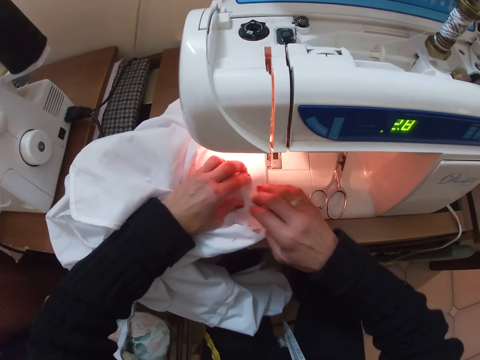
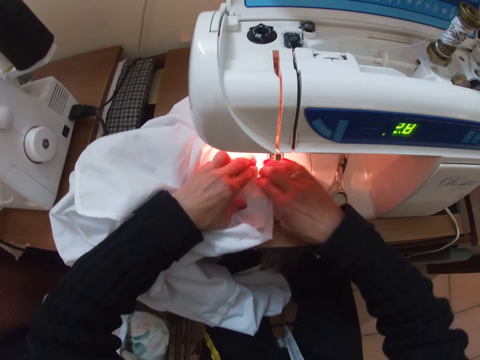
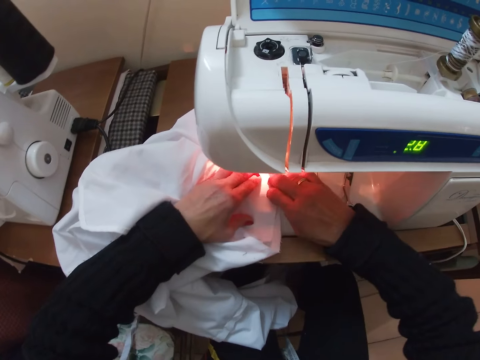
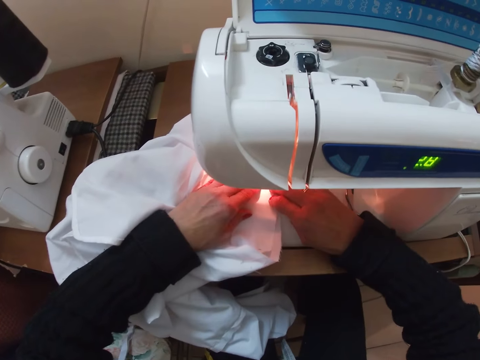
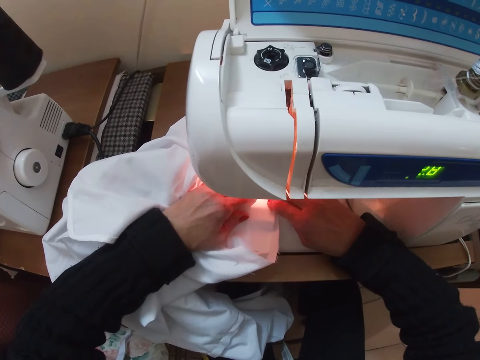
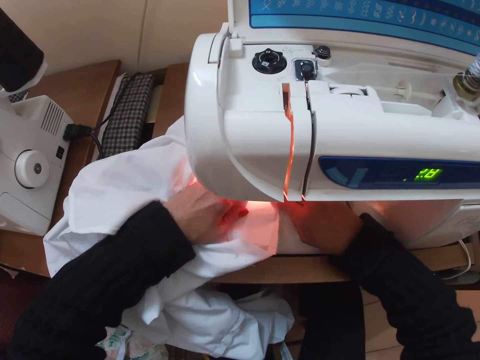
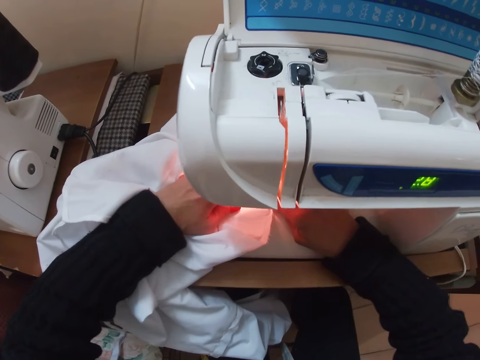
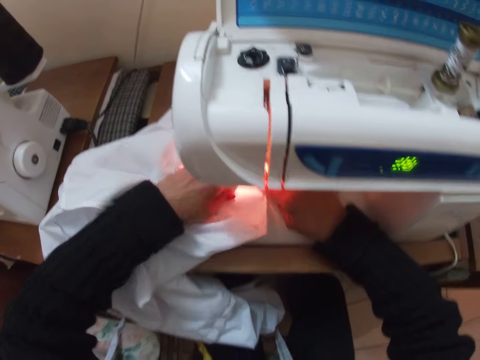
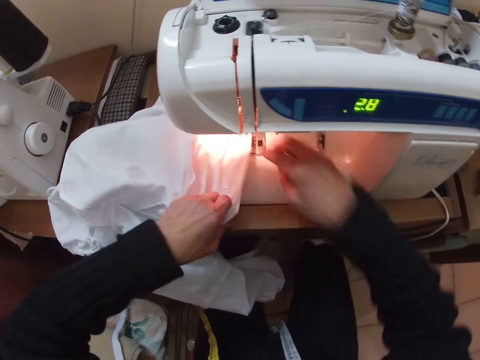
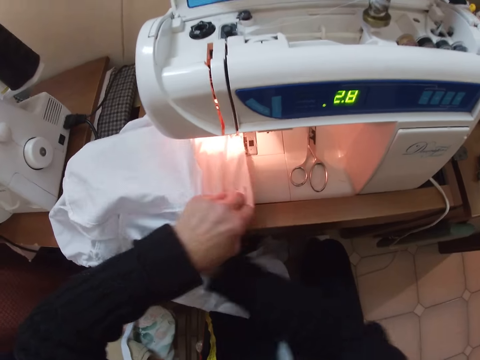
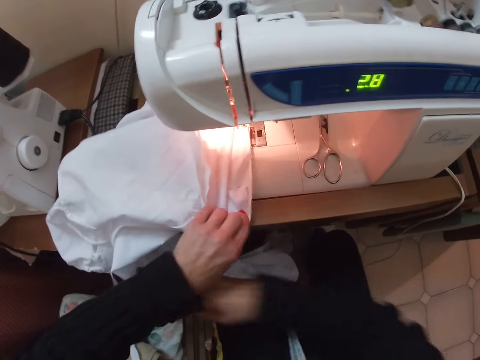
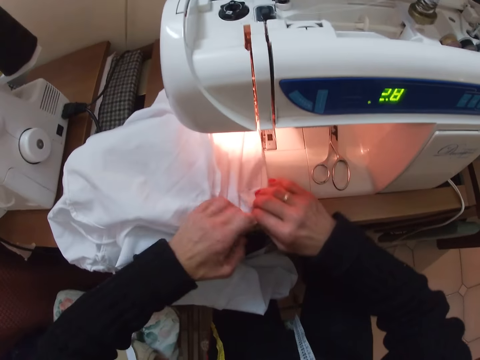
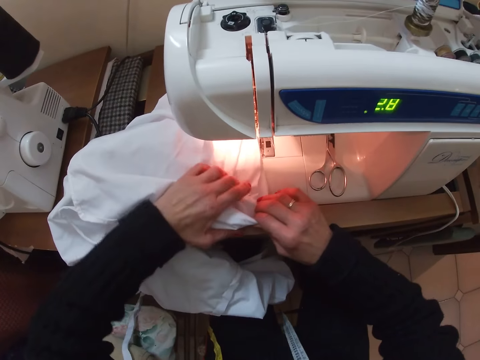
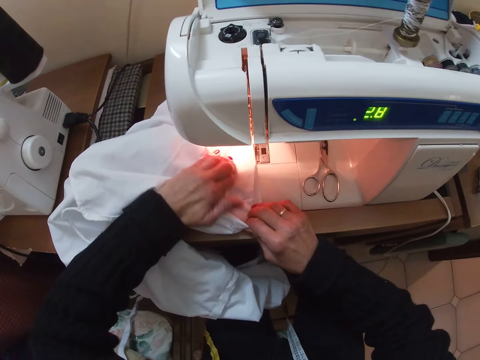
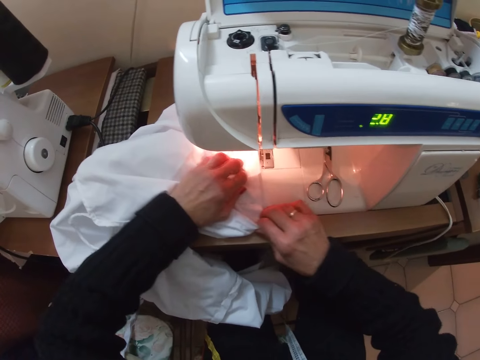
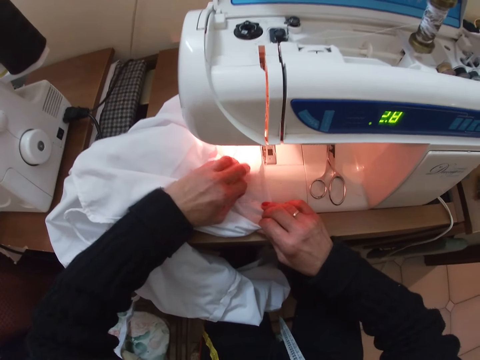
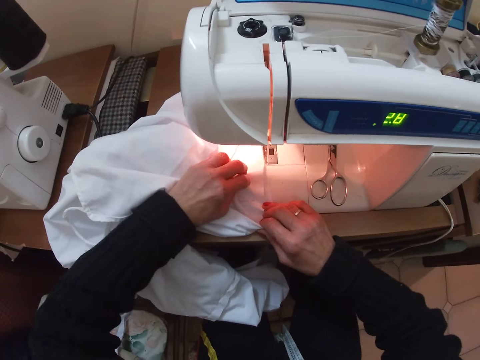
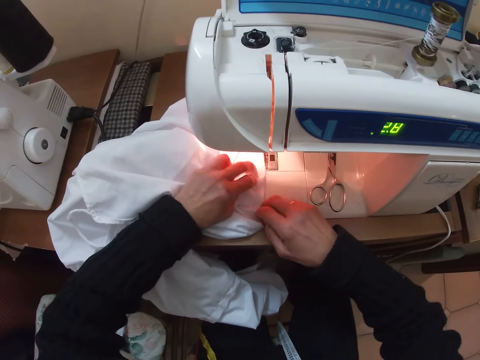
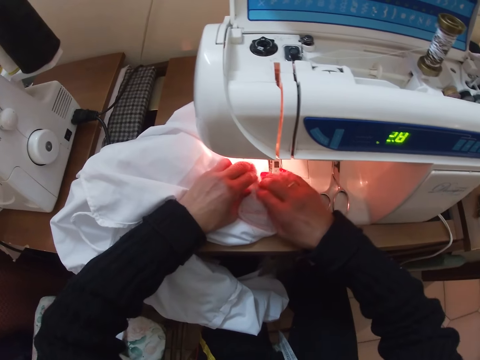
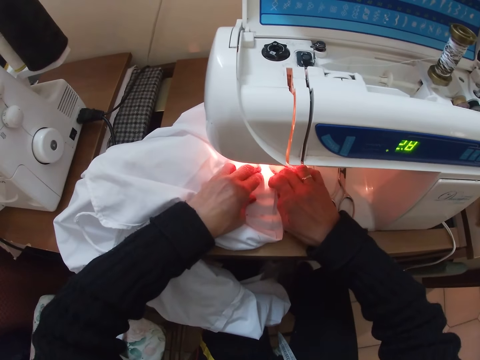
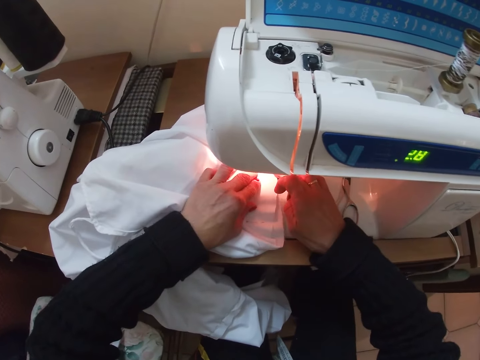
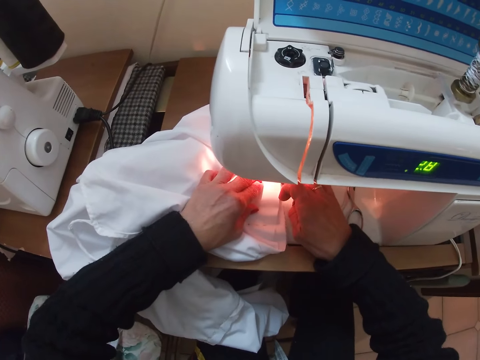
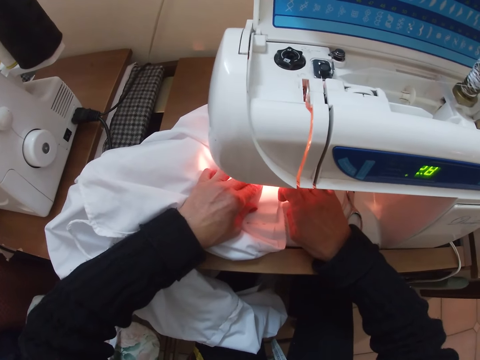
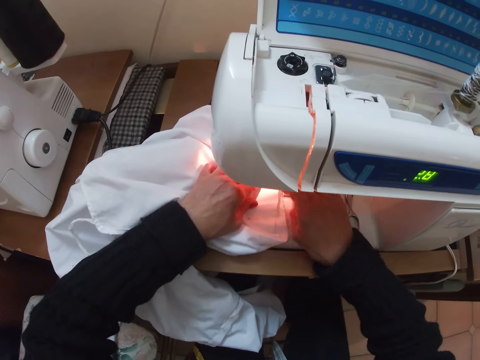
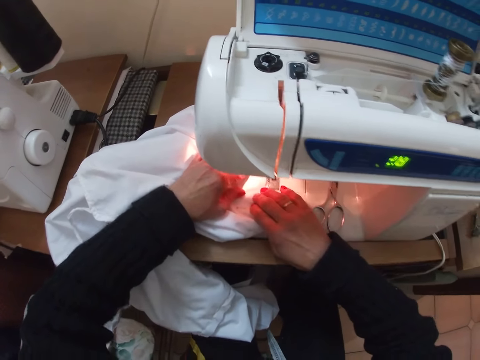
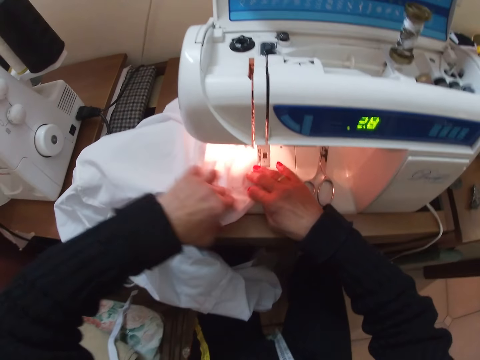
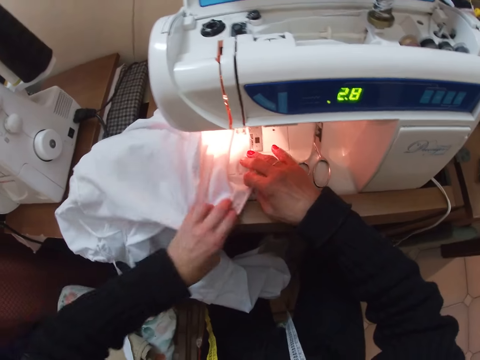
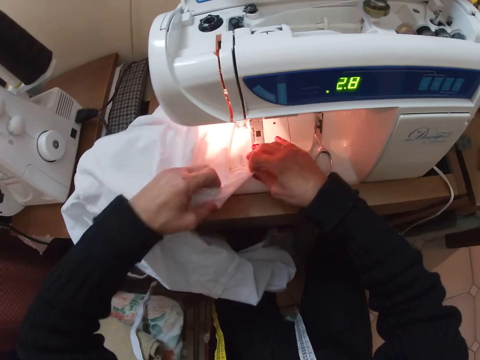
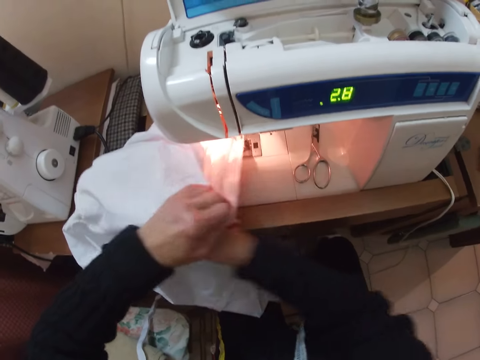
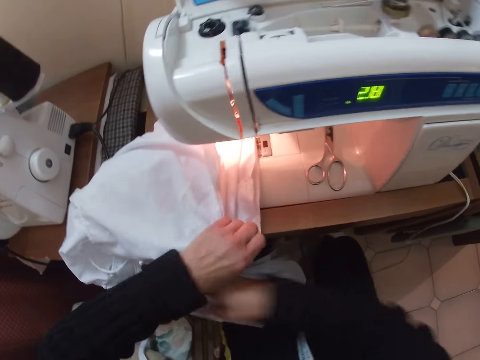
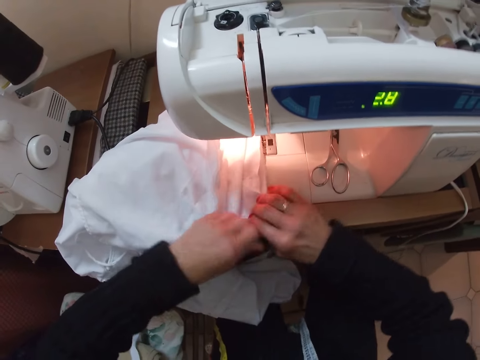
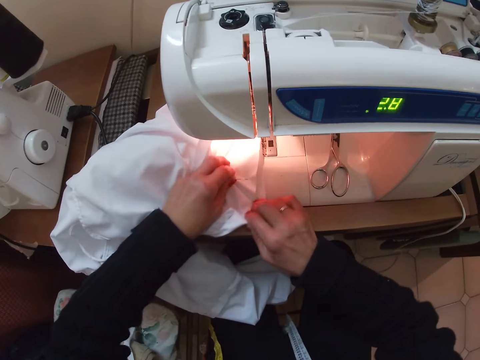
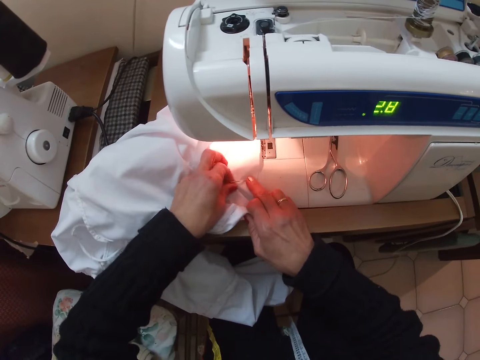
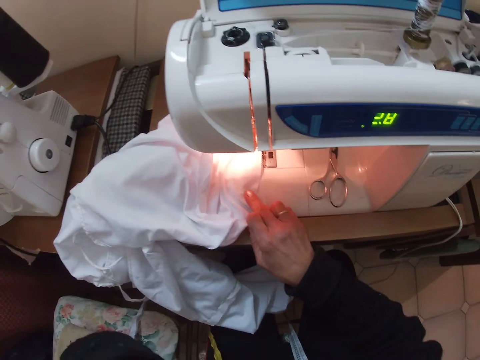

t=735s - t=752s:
The camera wearer sews the cloth with the machine. They adjust the edges of the cloth with both hands. They sew the cloth with the machine. They adjust the edges of the cloth with both hands. They put the right hand underneath the cloth. They adjust the edges of the cloth with both hands.

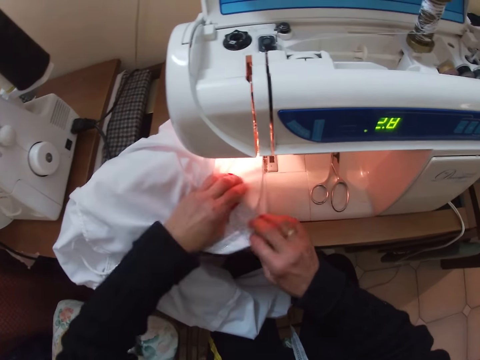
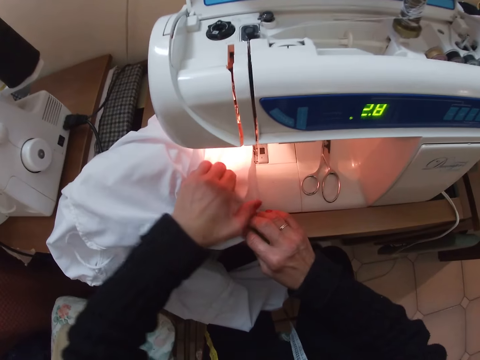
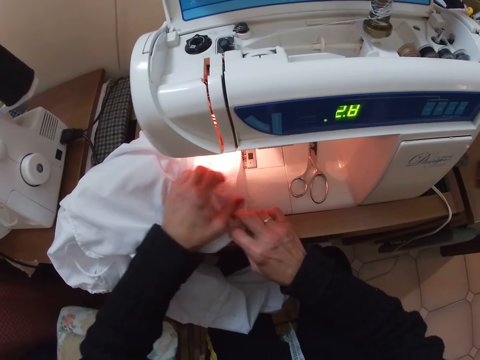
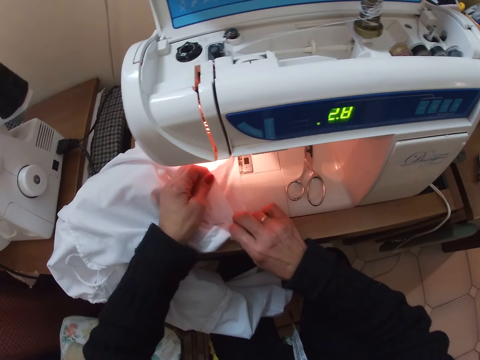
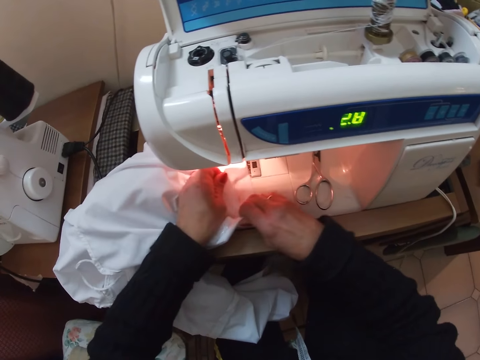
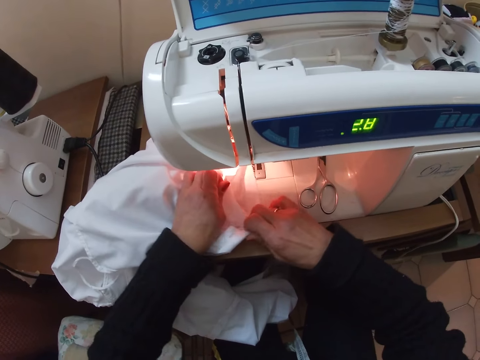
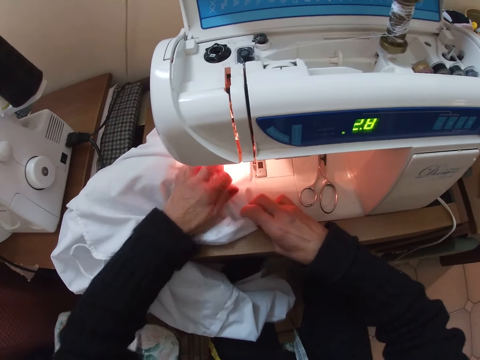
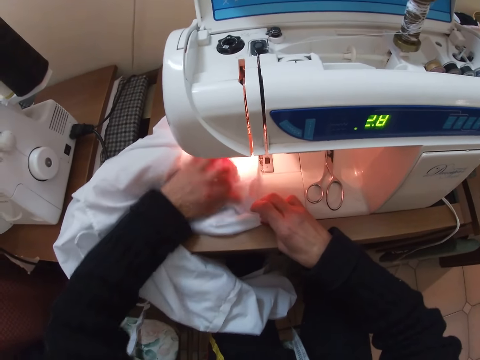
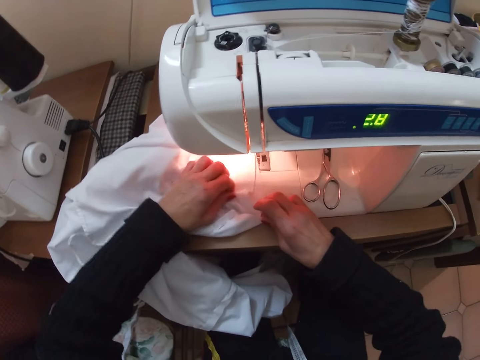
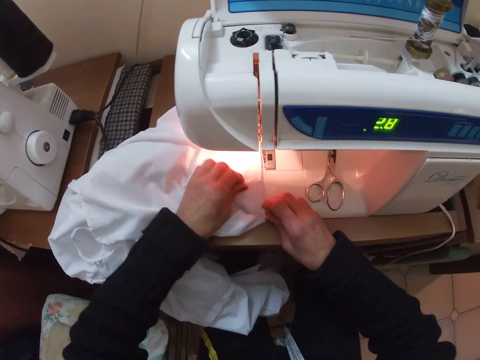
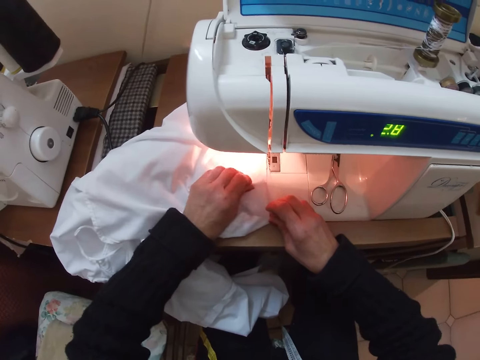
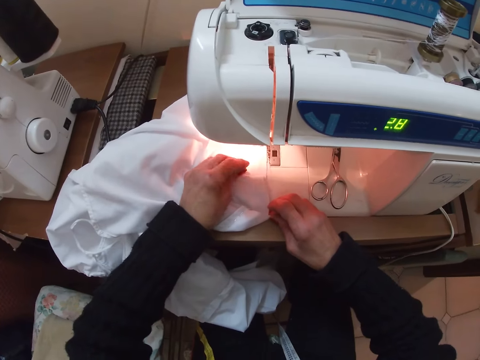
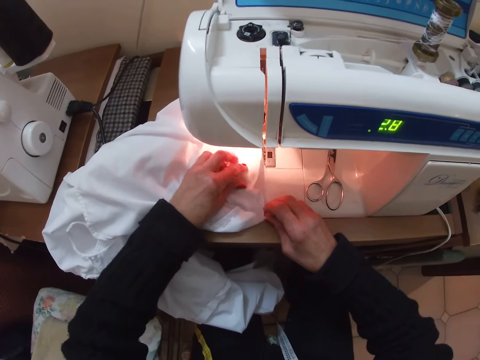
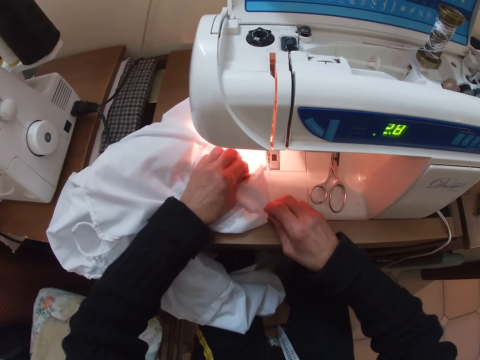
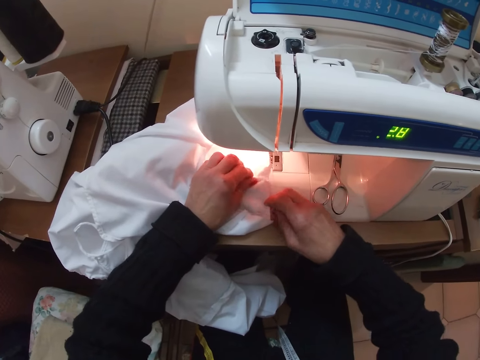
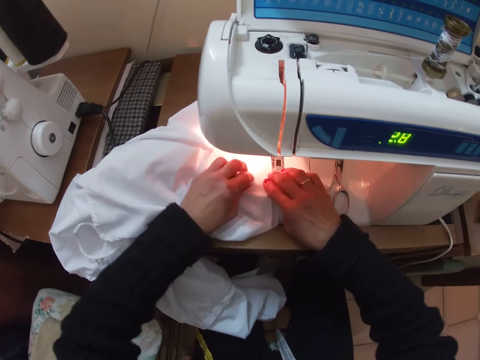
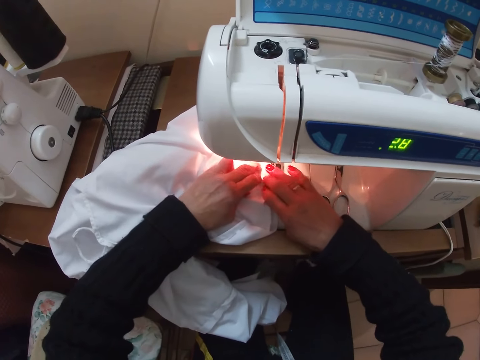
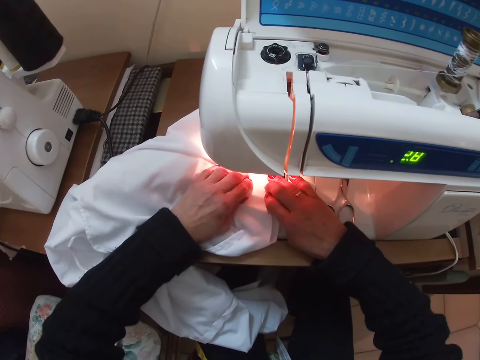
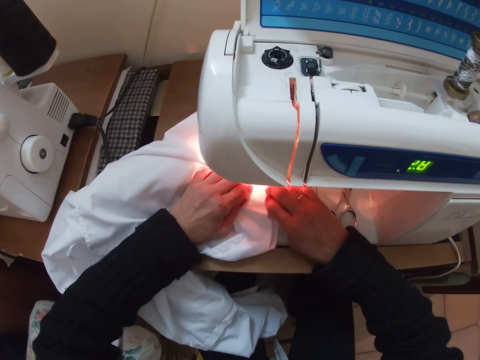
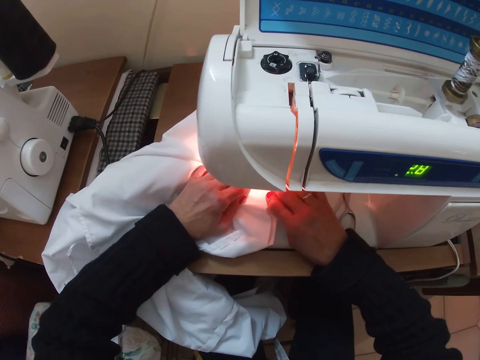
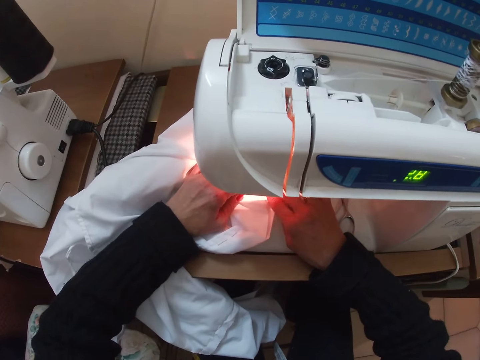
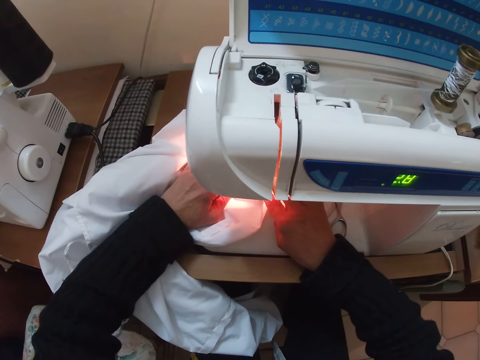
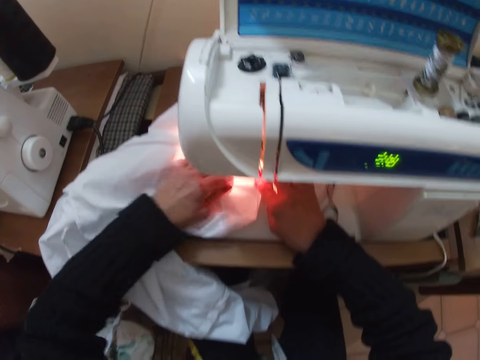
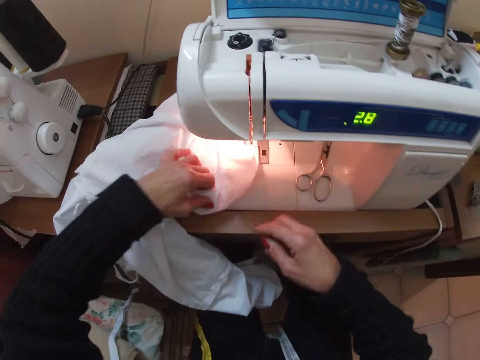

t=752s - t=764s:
The camera wearer adjusts the edges of the cloth with both hands. She sews the cloth with the machine. She removes her right hand from the machine.
